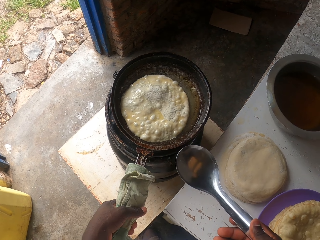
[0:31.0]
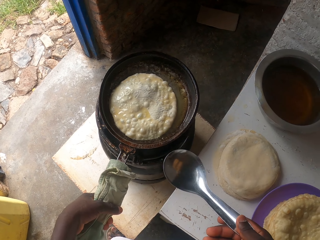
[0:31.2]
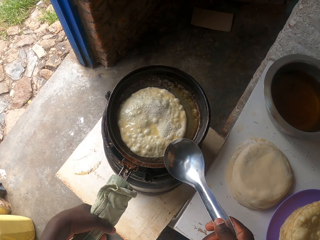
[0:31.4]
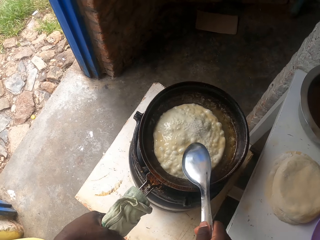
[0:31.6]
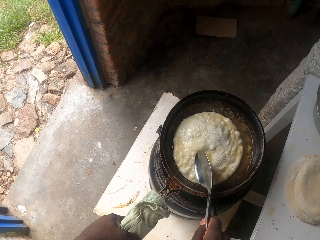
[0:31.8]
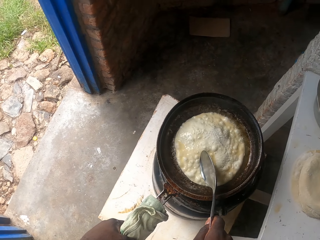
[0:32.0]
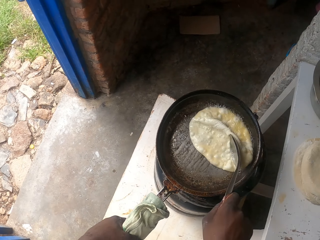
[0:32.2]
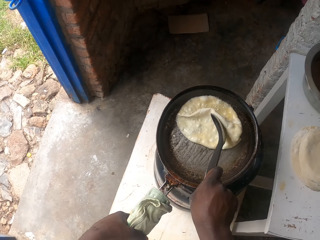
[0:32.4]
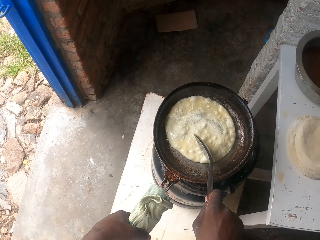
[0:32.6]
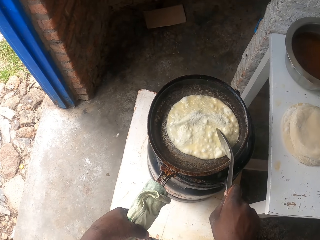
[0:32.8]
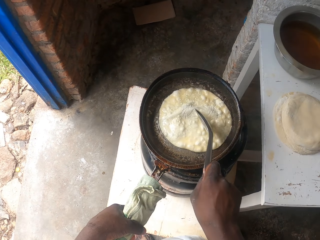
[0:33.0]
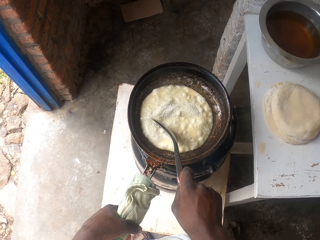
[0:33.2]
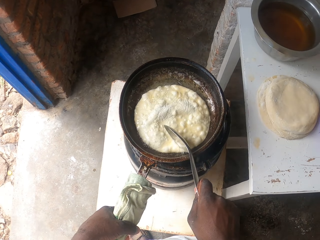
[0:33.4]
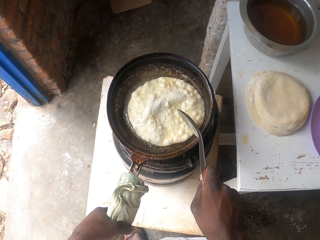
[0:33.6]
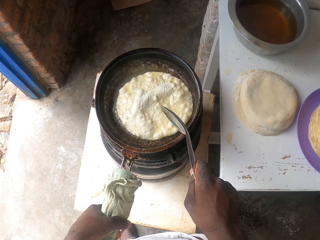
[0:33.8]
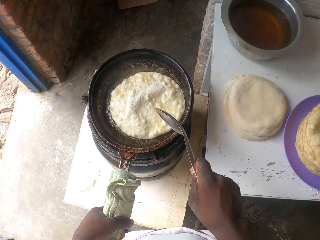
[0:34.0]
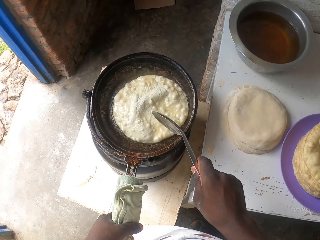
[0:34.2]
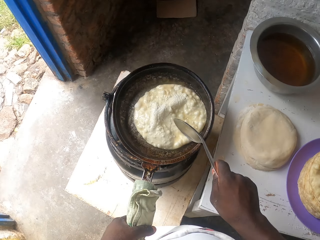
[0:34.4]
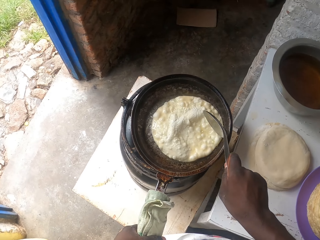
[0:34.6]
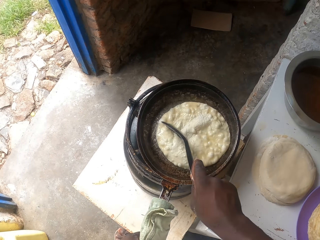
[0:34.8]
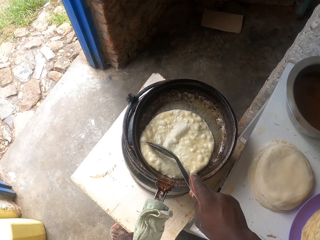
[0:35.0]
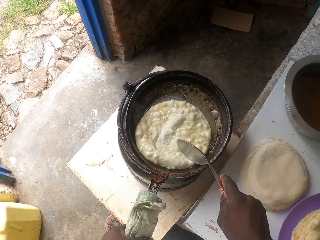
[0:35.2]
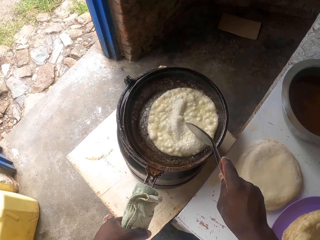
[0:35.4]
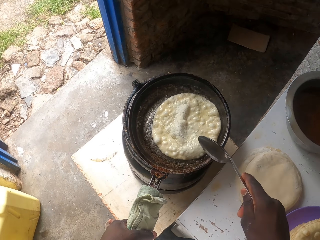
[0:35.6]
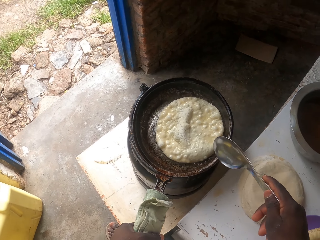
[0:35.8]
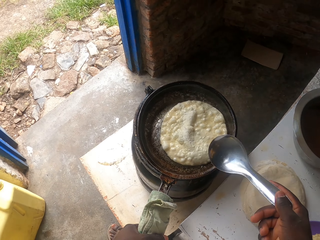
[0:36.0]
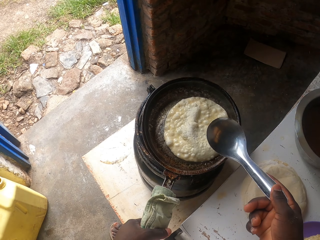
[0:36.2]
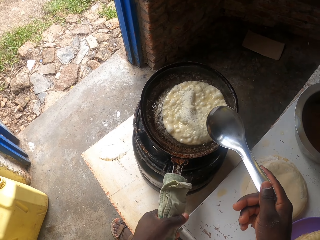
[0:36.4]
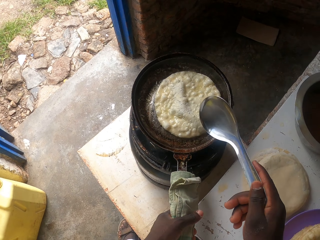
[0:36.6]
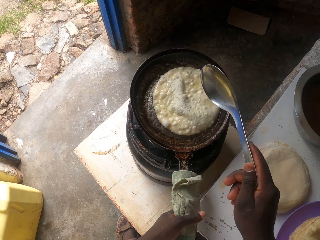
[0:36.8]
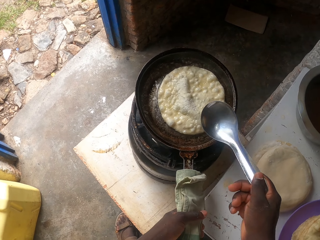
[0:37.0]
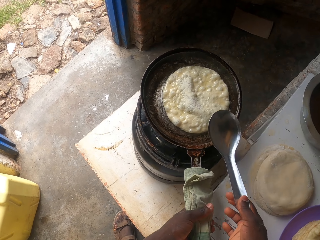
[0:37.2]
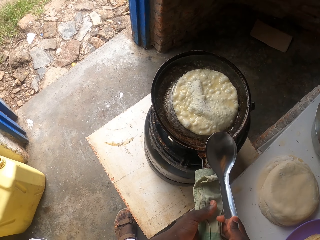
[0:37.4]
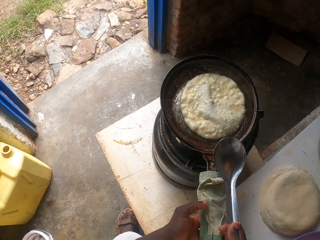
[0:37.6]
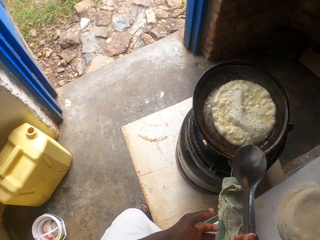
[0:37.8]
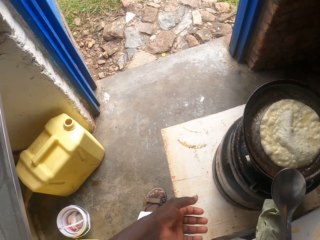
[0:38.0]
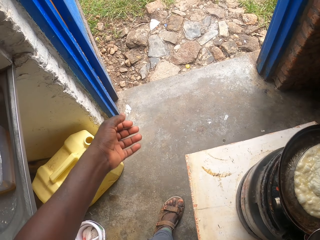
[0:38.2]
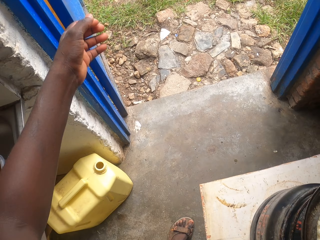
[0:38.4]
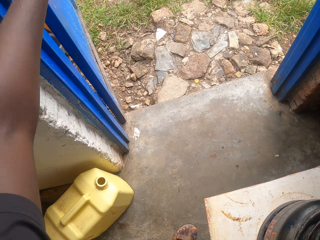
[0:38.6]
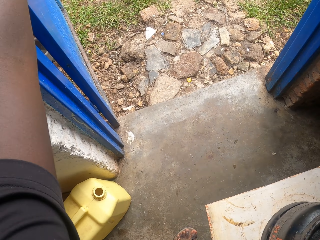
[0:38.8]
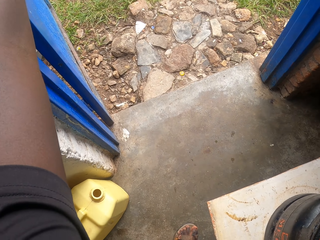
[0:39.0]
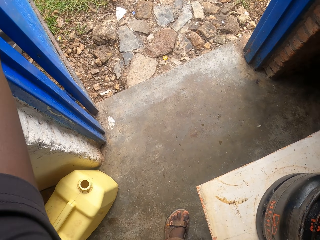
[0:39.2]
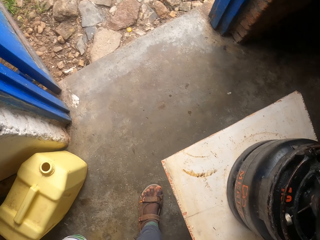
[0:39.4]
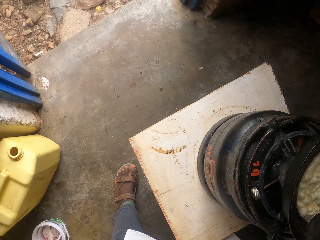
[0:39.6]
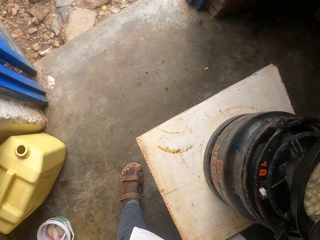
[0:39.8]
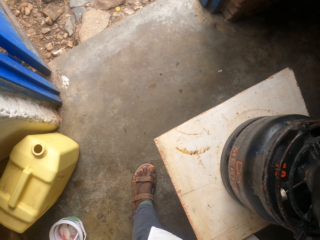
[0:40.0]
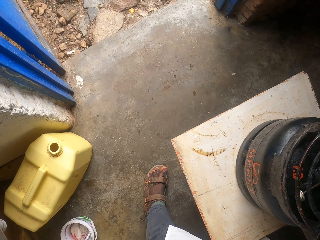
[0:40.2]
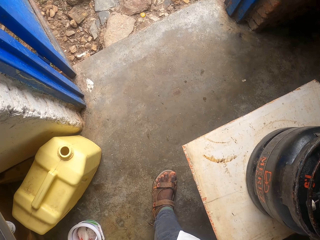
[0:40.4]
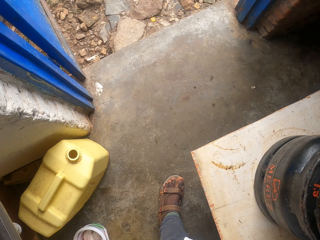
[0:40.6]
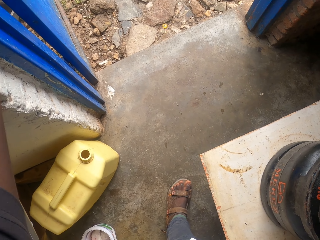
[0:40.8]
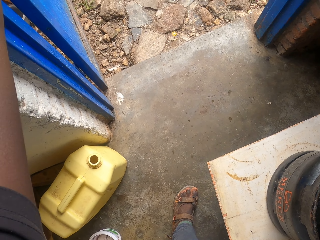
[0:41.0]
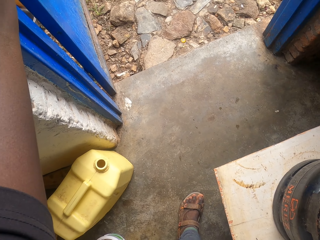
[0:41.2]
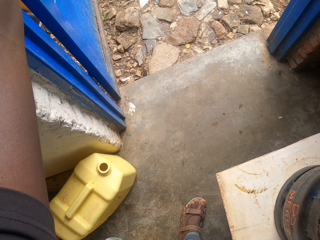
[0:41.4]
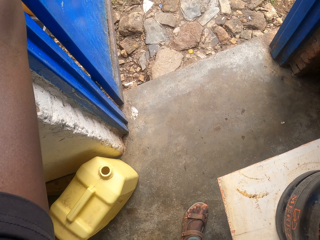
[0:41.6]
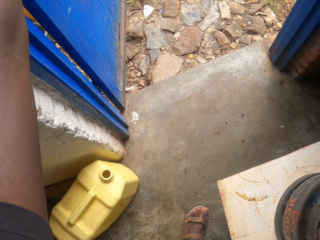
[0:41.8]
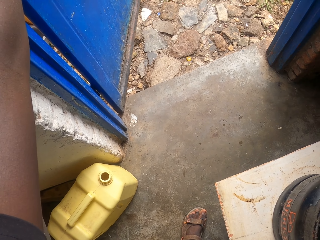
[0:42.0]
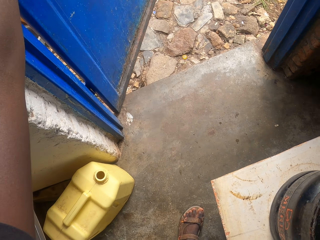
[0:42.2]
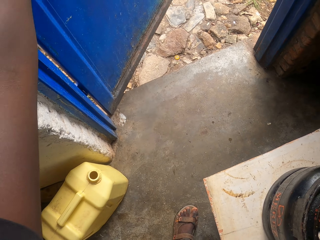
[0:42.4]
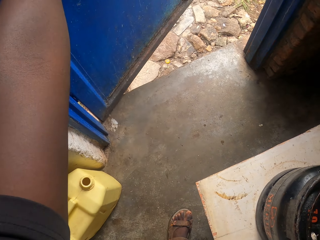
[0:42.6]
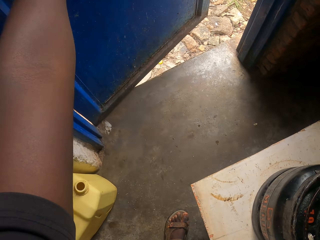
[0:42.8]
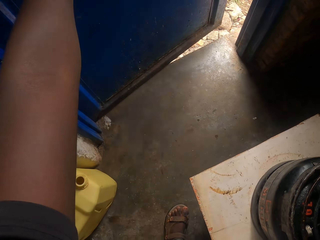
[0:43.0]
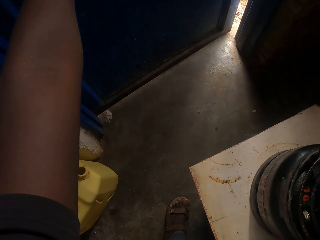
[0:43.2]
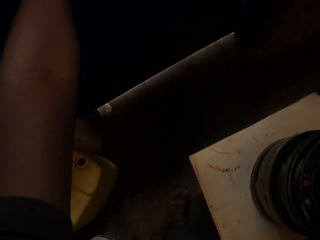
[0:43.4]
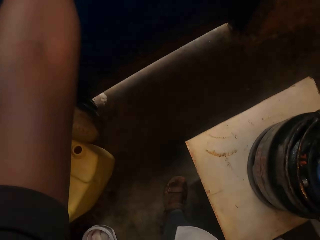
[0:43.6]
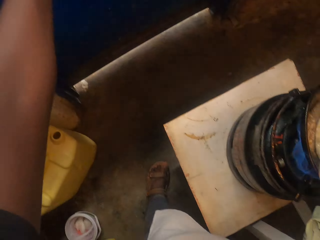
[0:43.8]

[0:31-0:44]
The camera wearer closes the door.

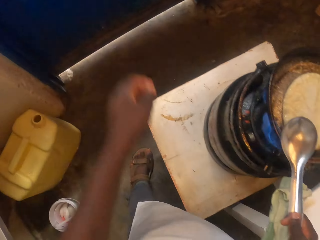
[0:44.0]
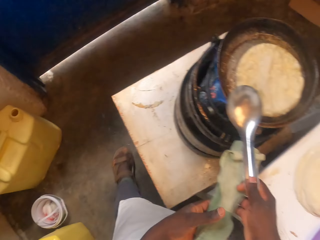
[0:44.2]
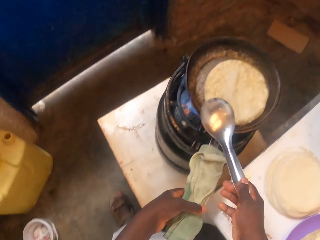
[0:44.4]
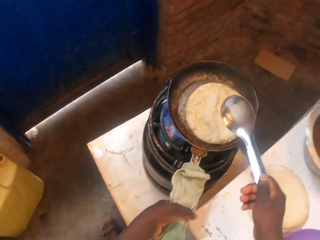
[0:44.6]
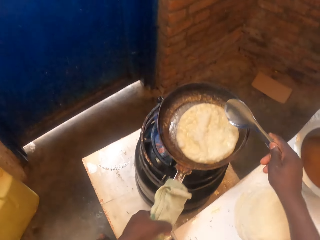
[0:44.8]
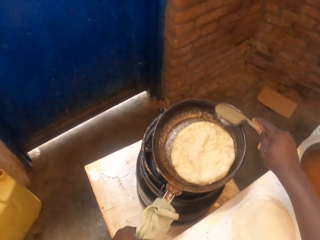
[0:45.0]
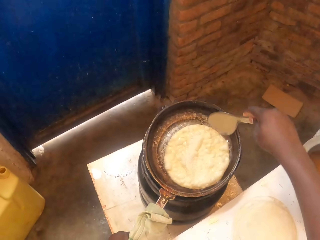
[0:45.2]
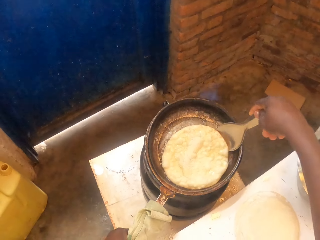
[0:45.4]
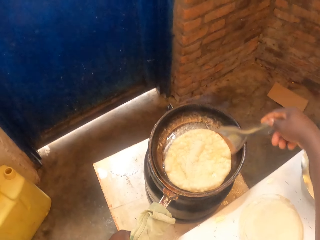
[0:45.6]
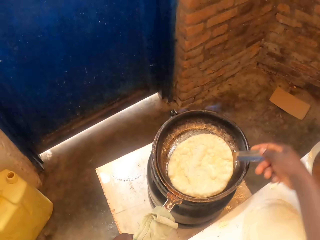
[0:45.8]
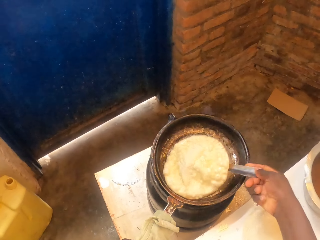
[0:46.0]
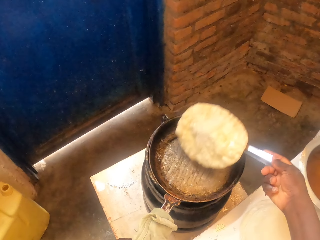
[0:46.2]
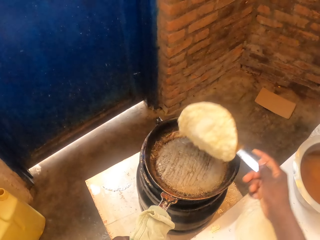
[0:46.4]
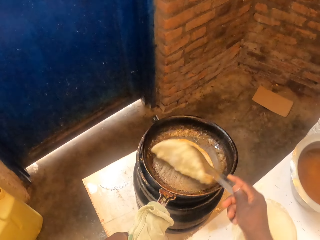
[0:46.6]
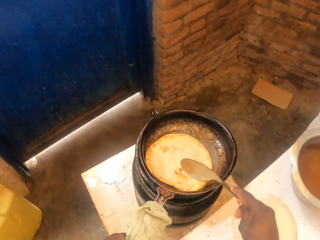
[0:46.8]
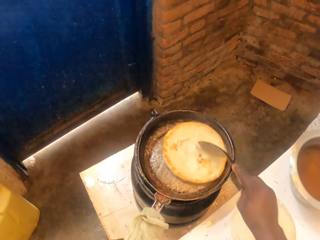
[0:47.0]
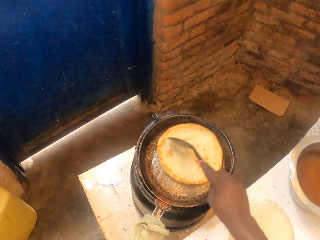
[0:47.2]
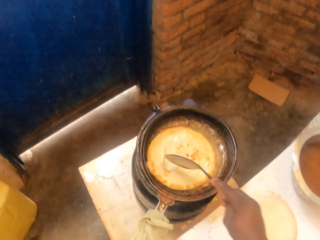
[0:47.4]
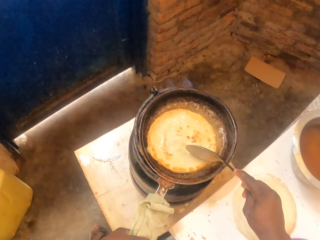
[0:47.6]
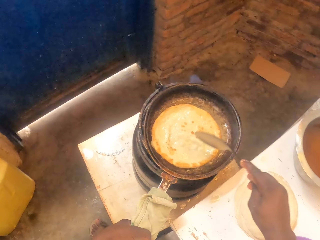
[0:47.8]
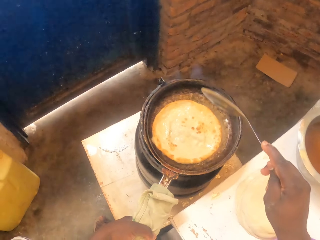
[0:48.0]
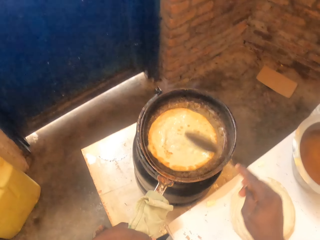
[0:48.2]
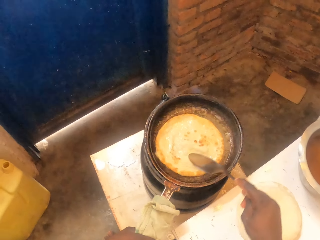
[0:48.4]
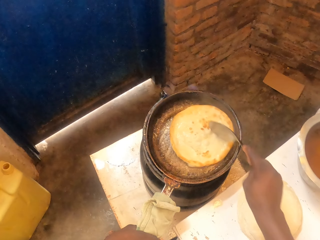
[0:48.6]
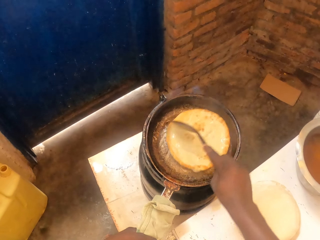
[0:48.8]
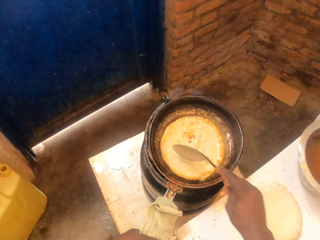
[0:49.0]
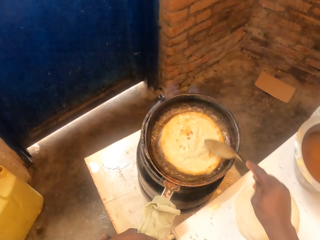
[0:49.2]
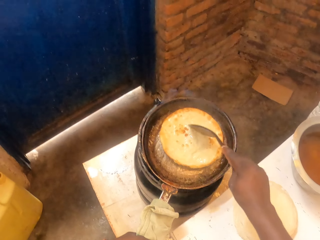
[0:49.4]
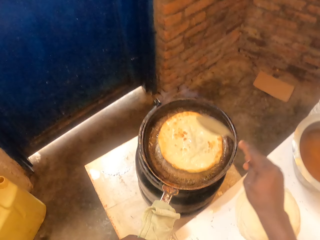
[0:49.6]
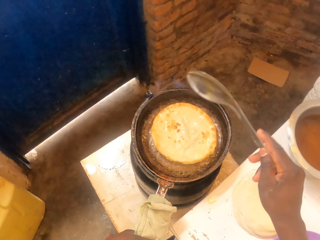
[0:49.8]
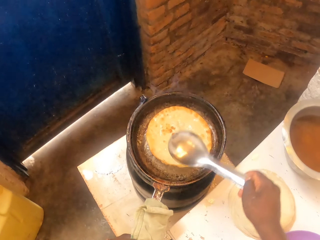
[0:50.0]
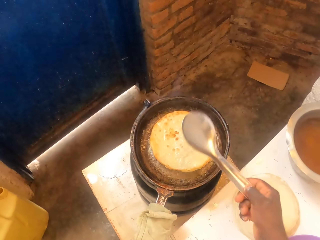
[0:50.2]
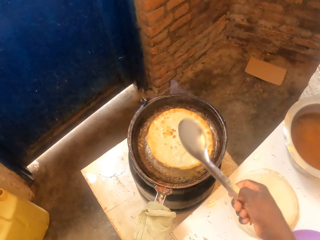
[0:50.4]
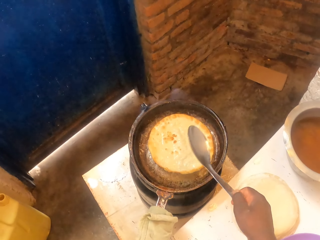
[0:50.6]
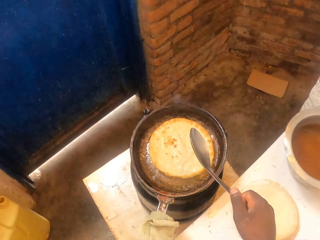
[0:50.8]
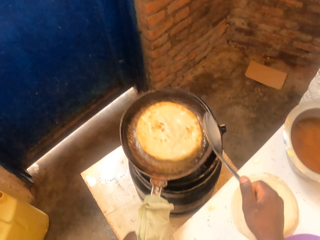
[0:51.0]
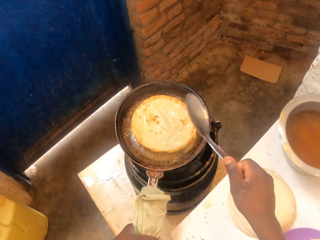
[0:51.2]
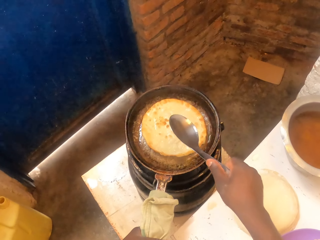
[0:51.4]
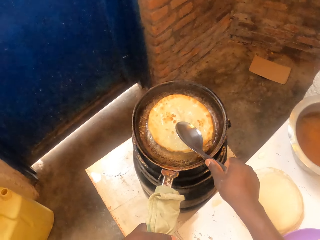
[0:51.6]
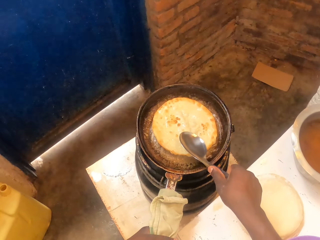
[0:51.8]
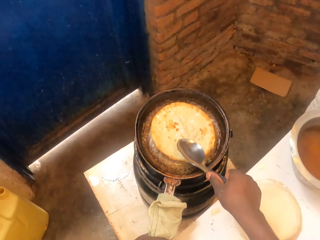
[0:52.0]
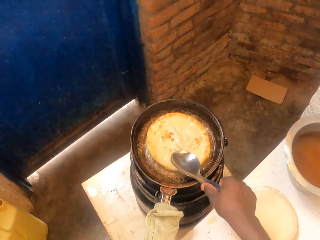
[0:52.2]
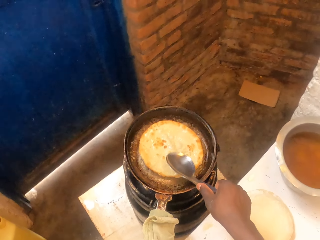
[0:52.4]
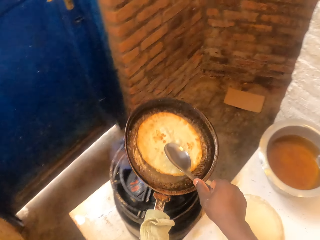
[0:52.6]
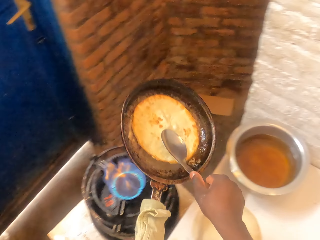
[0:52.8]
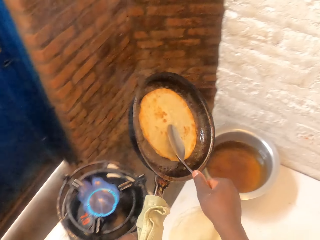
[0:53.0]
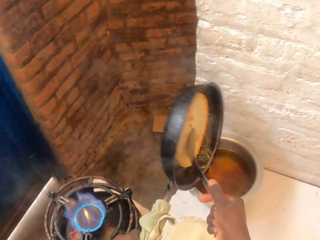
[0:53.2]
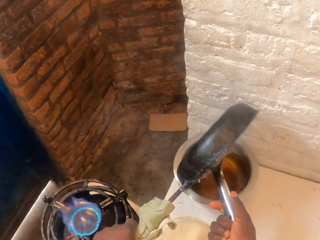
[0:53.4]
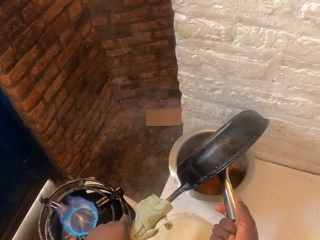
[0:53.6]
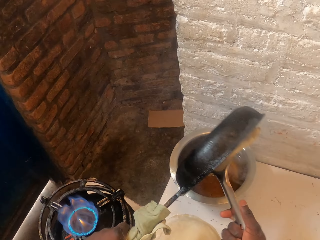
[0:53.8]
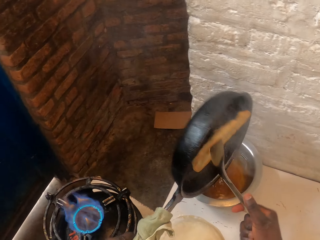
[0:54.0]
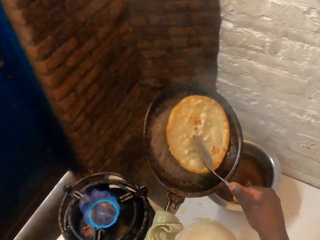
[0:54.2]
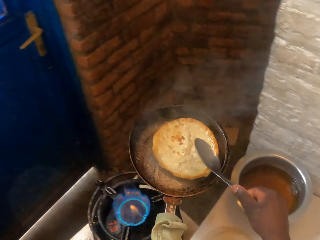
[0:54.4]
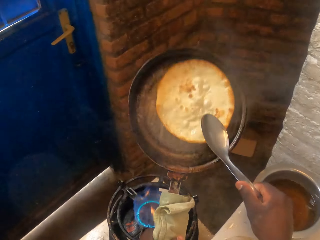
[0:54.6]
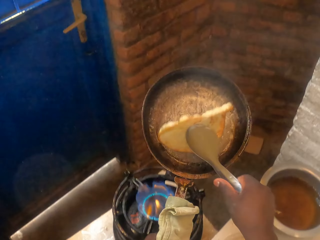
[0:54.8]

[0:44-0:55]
The camera wearer lifts a roti with a serving spoon, and flips the roti with the serving spoon. They rotate the roti in the pan with the serving spoon. They lift up a pan from the gas cylinder. They pour oil in the cooking pot.
